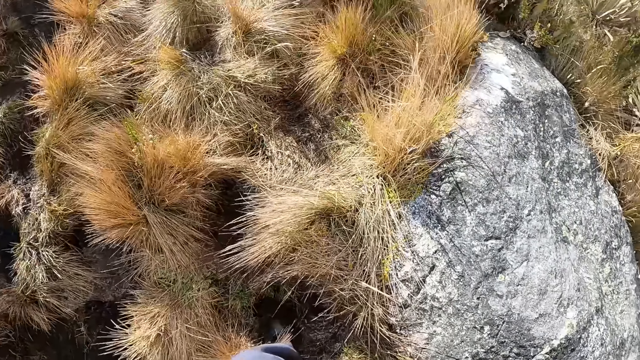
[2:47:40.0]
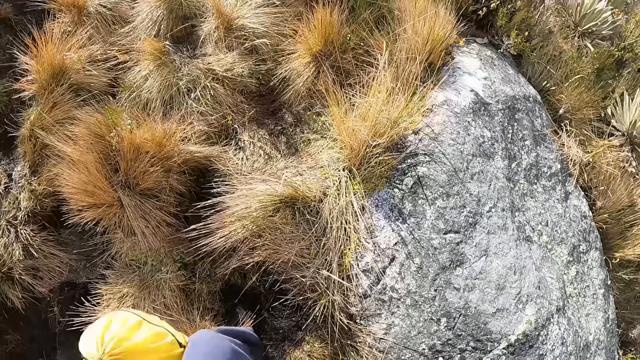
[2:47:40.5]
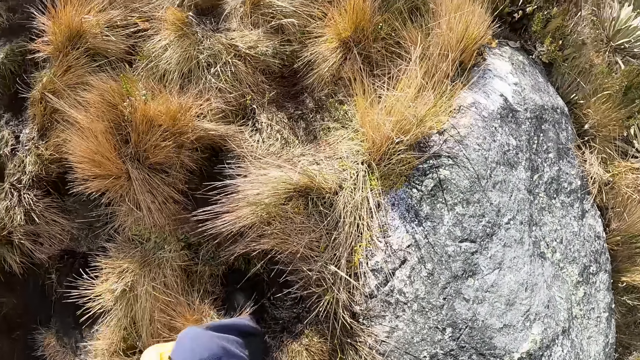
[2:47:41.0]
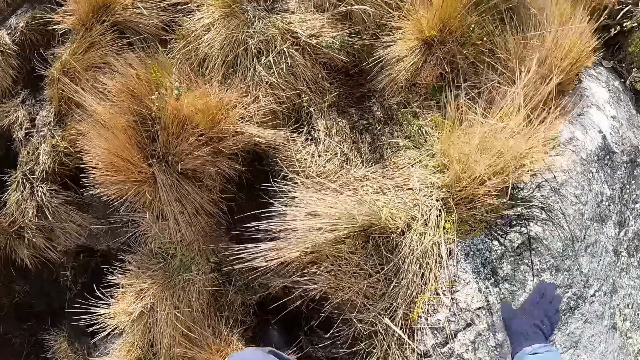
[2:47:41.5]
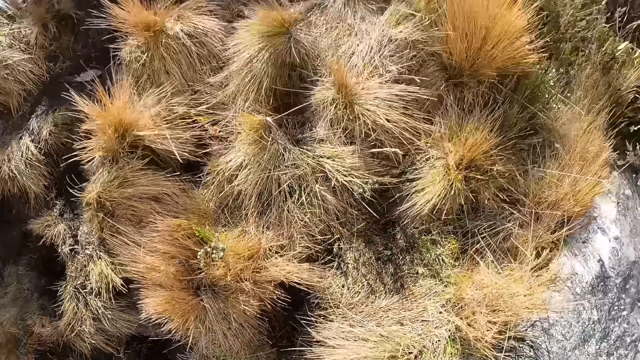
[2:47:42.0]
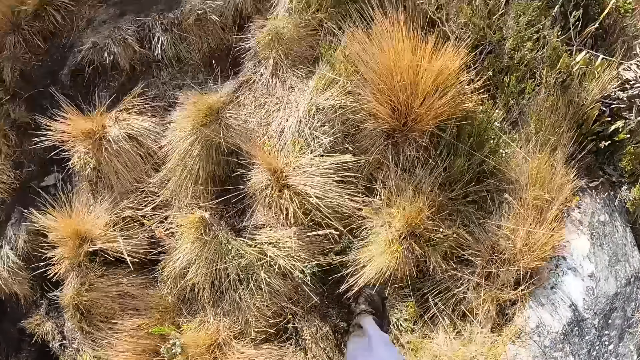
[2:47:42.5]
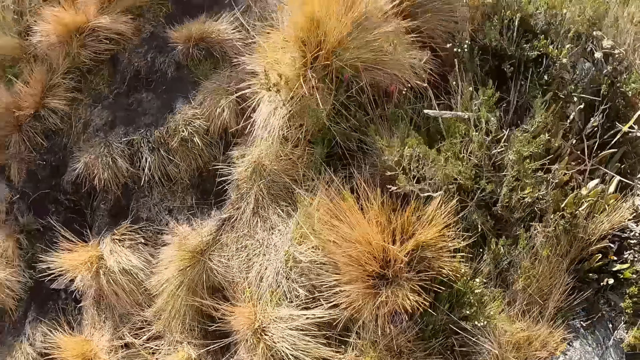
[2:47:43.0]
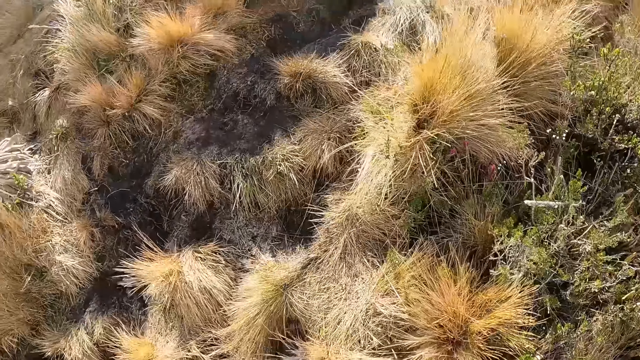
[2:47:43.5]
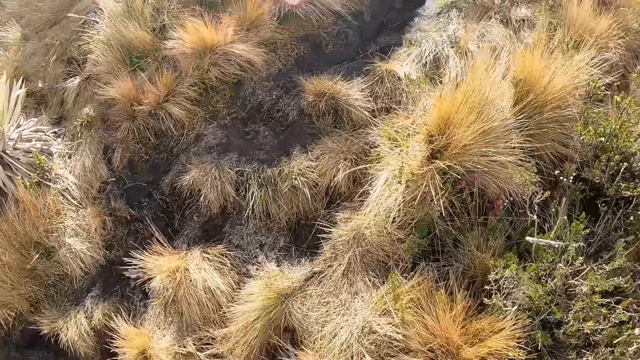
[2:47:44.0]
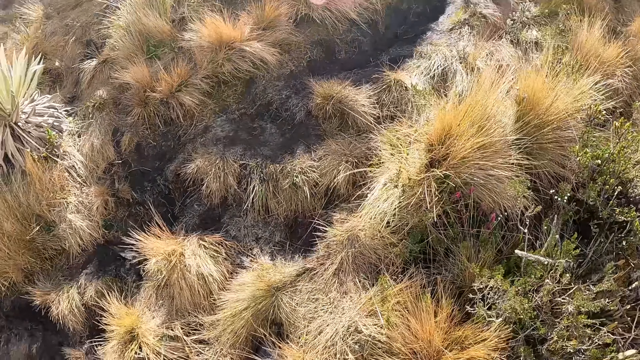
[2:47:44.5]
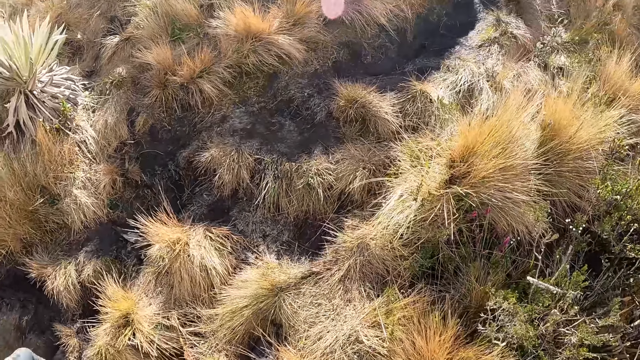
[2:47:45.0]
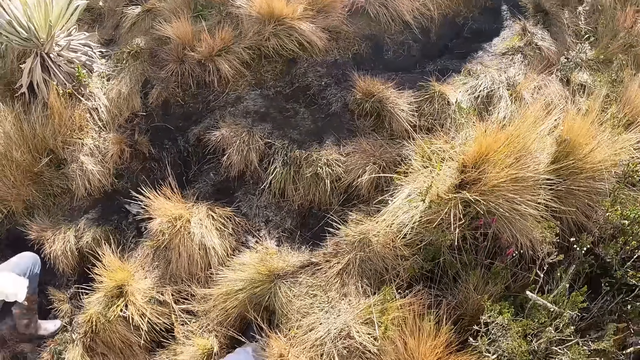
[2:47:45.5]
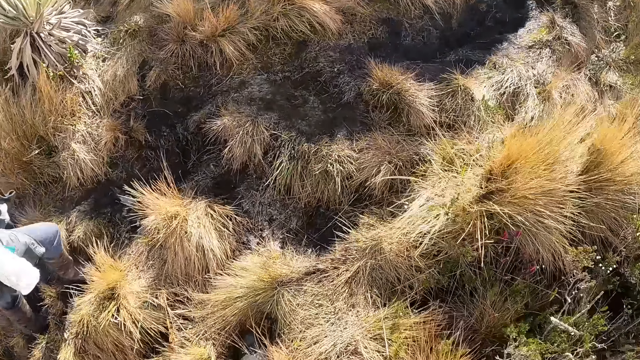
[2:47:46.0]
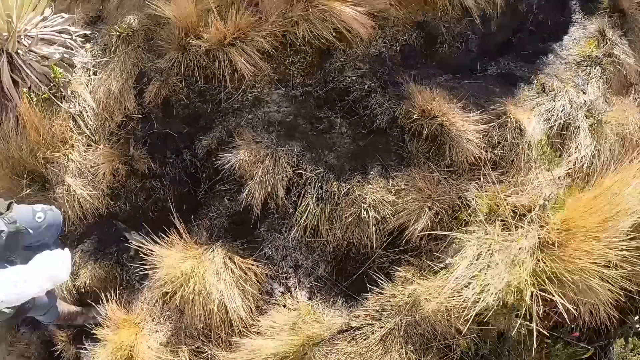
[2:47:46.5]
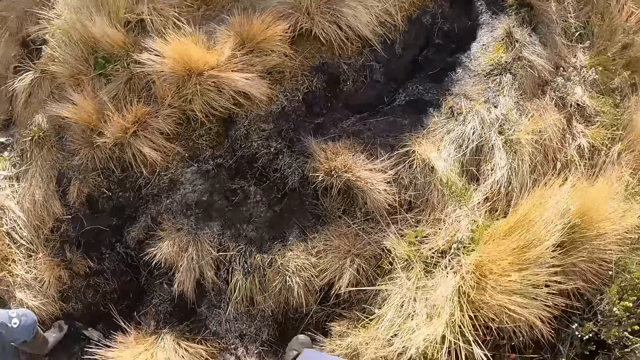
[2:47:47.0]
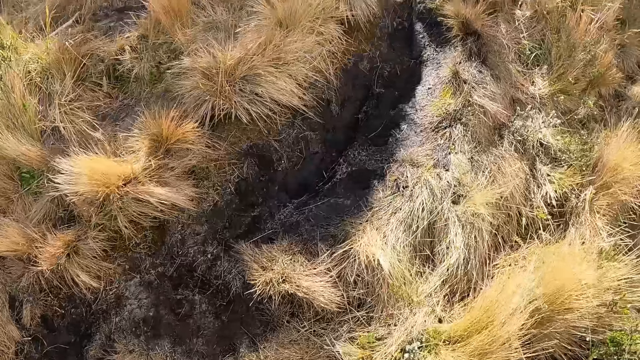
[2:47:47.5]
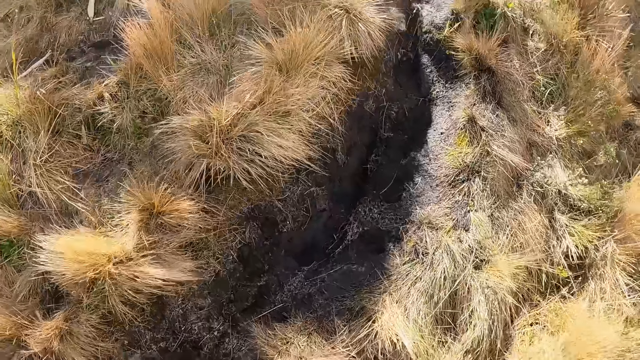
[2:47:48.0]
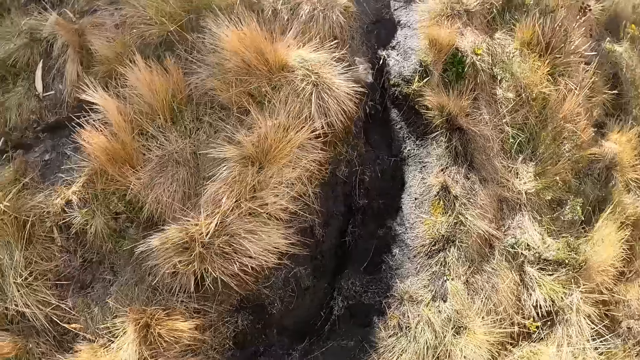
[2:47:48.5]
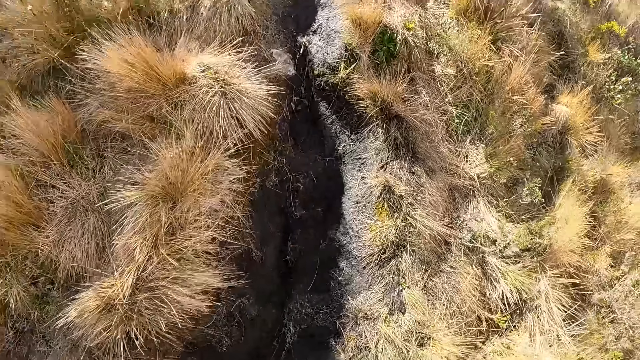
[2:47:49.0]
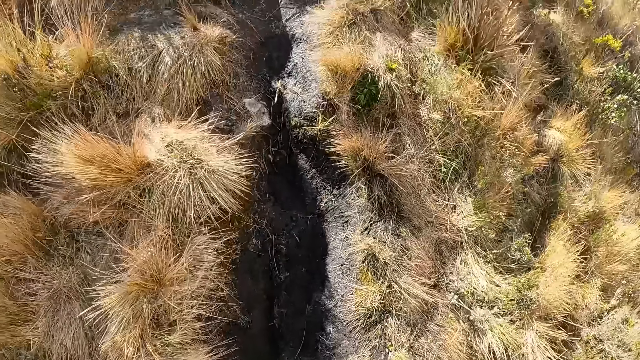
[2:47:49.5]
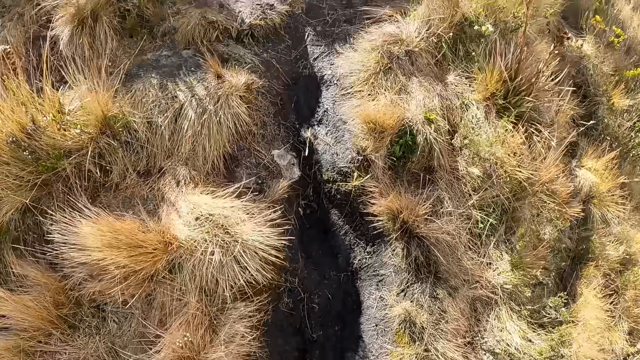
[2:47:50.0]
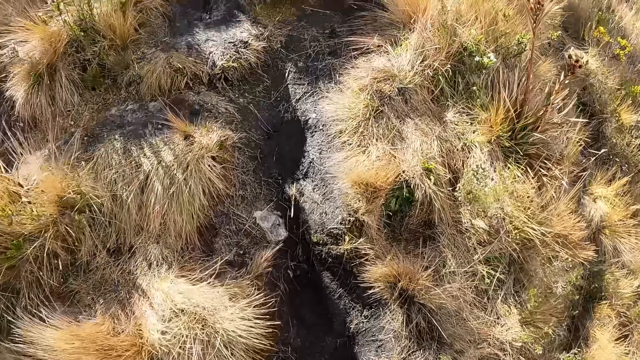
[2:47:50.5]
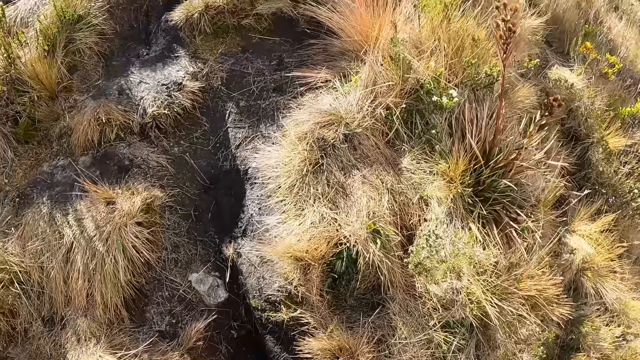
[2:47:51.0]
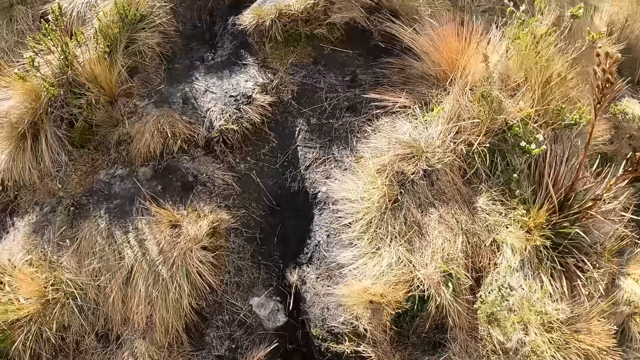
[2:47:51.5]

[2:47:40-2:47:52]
The camera wearer touches the rock. They walk around. They look around. A person walks around. The camera wearer walks around.

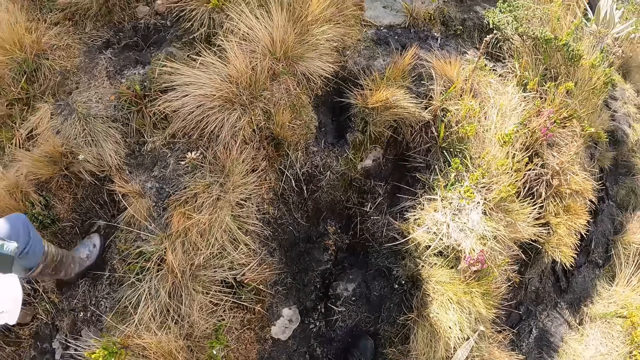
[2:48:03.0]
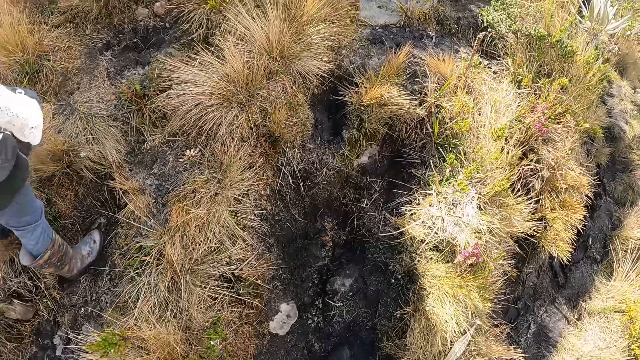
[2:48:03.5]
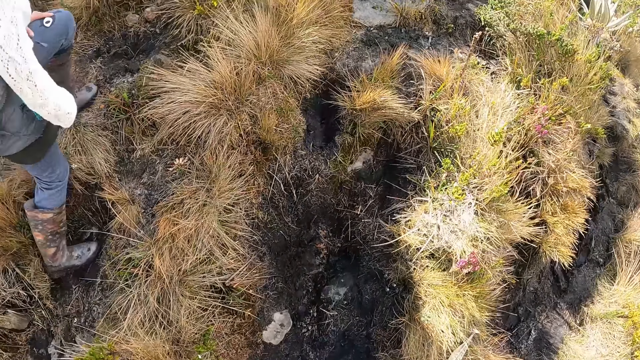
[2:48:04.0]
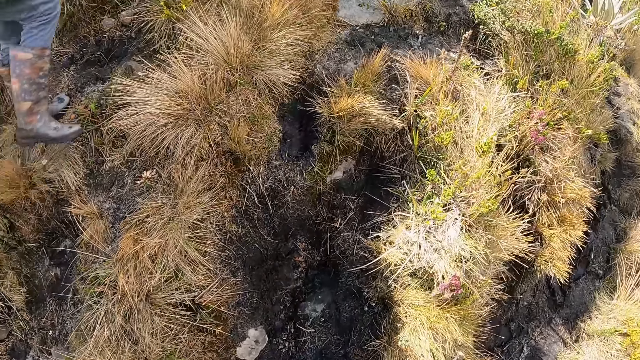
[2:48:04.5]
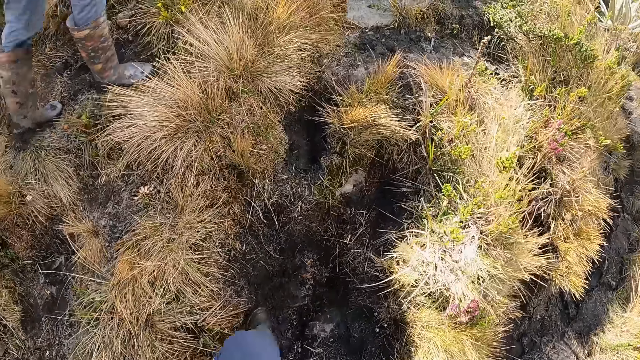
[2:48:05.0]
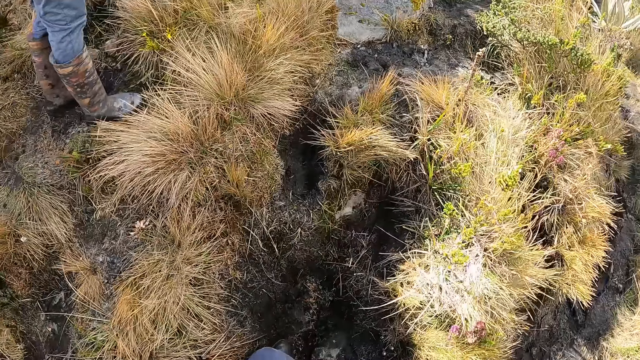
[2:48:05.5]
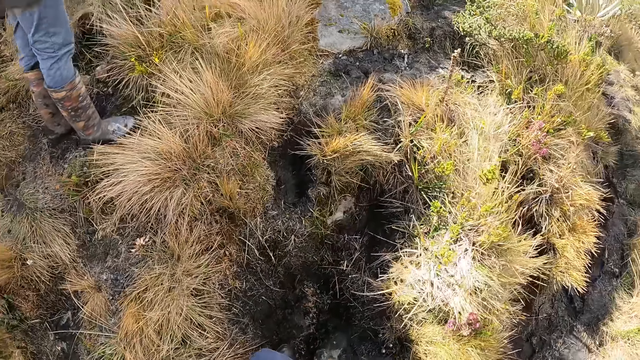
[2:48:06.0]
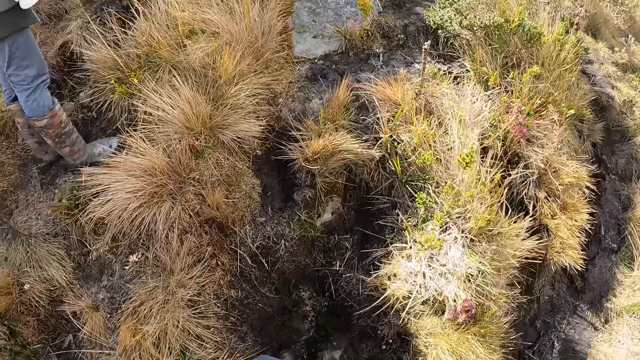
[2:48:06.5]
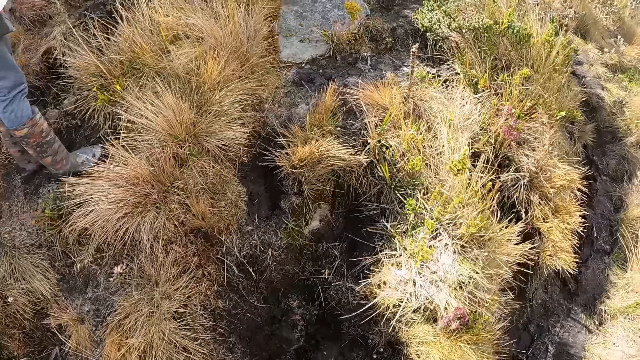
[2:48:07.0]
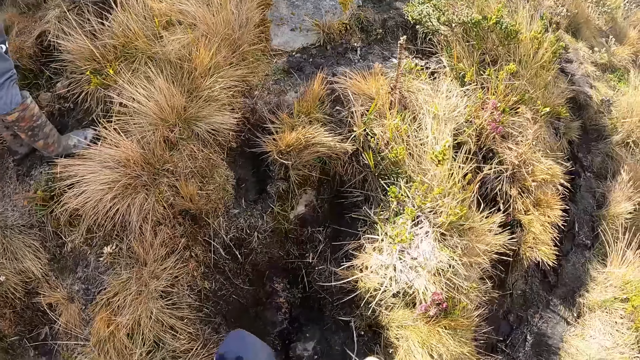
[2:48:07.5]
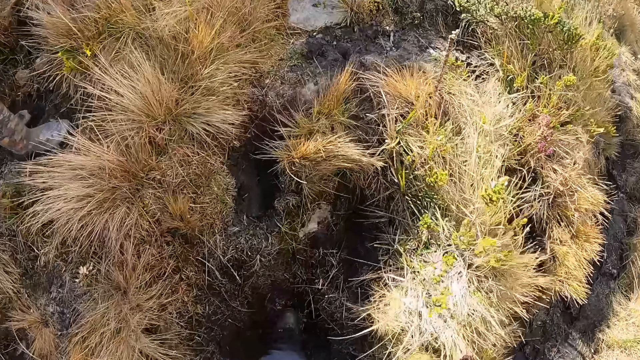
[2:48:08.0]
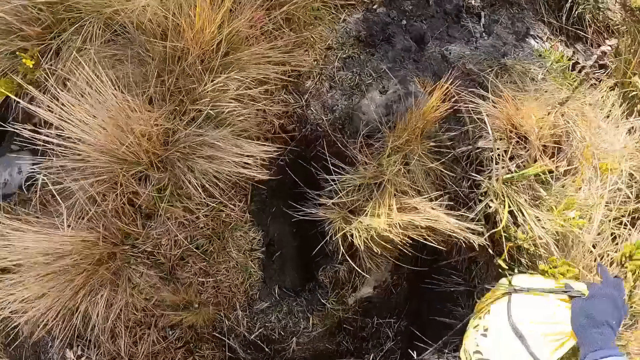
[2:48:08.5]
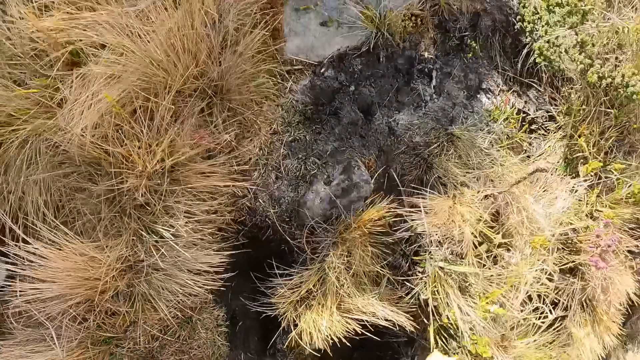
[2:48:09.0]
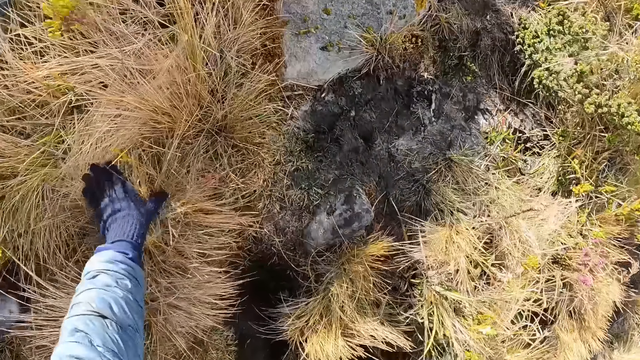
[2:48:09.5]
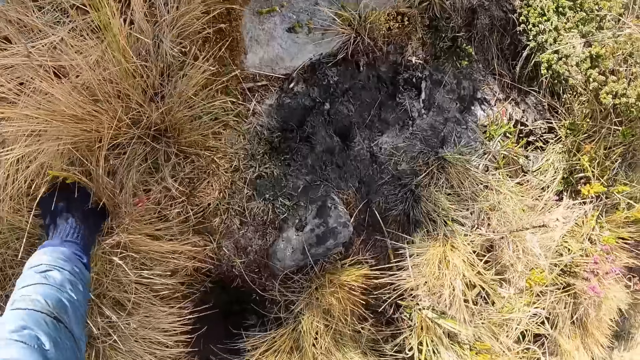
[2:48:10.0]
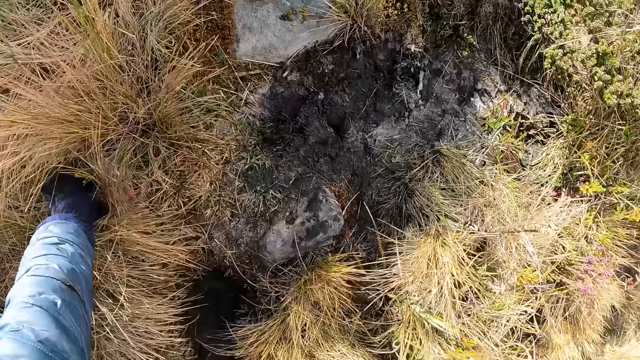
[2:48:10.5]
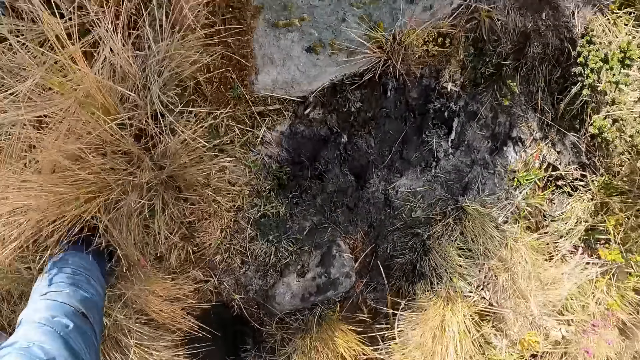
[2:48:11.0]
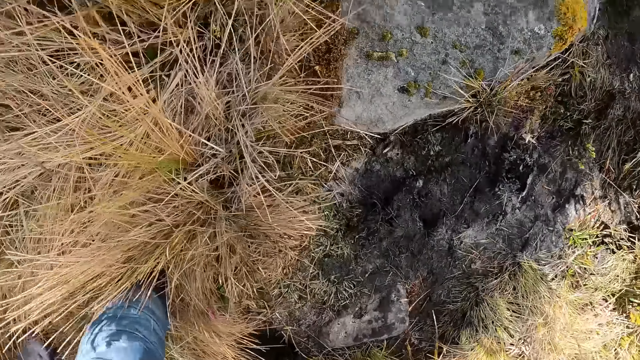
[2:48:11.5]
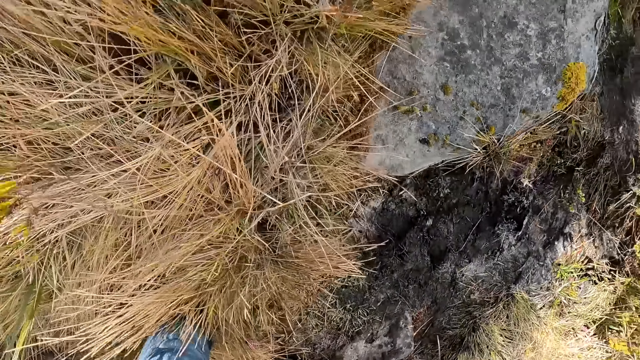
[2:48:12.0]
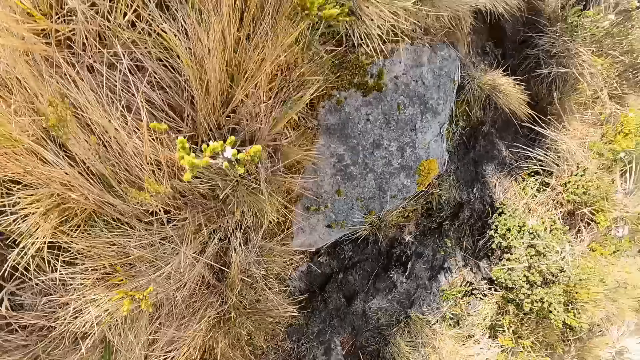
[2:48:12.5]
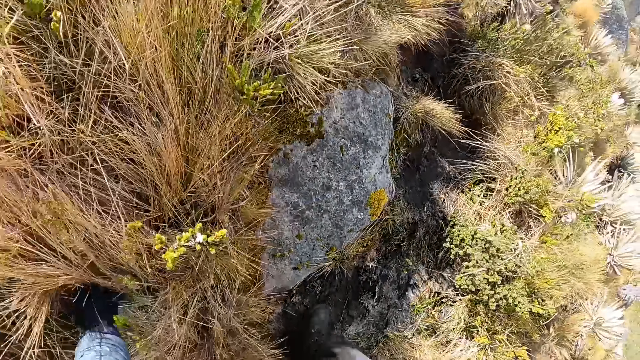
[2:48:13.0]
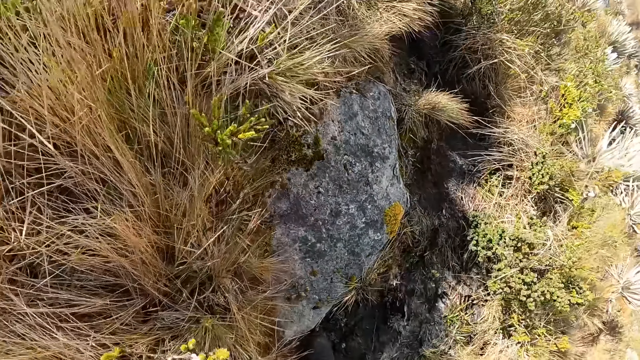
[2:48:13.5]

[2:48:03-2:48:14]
A person walks around. The camera wearer walks around. They touch the grass.
